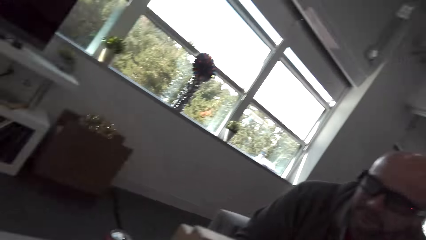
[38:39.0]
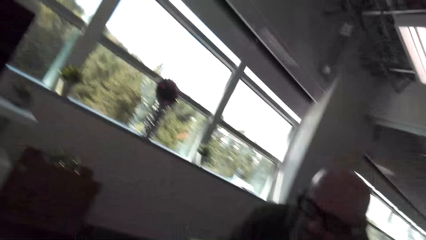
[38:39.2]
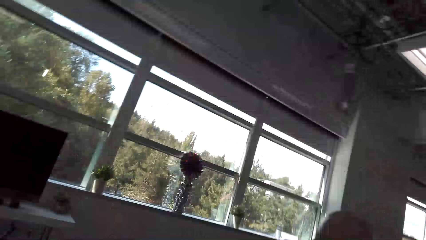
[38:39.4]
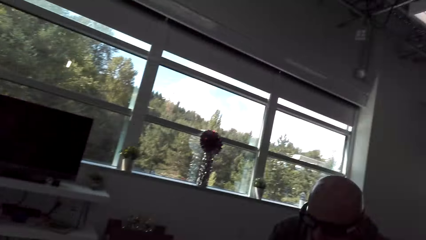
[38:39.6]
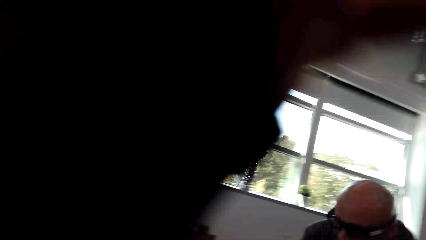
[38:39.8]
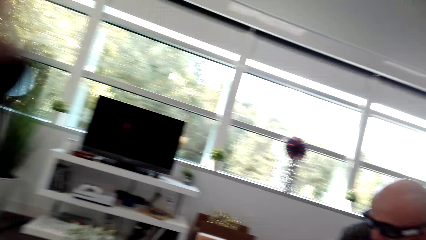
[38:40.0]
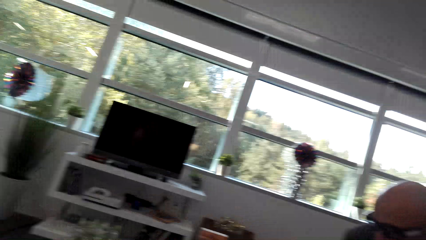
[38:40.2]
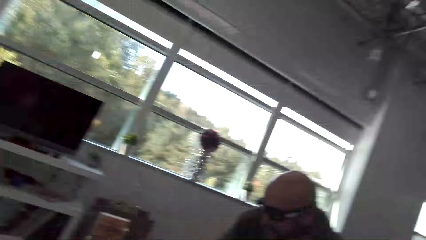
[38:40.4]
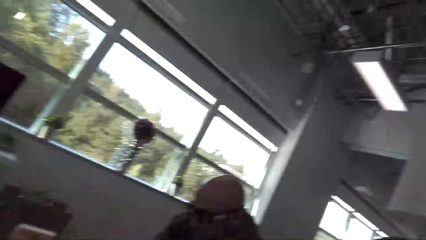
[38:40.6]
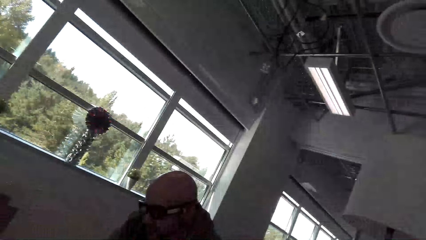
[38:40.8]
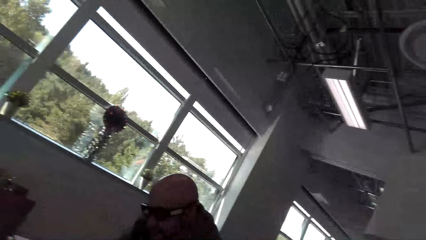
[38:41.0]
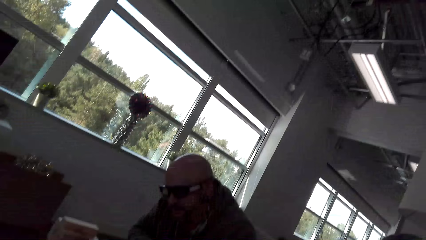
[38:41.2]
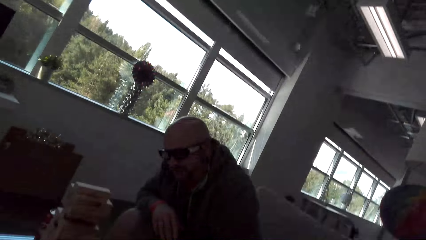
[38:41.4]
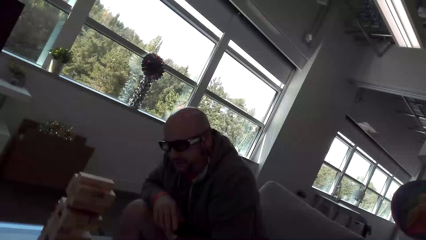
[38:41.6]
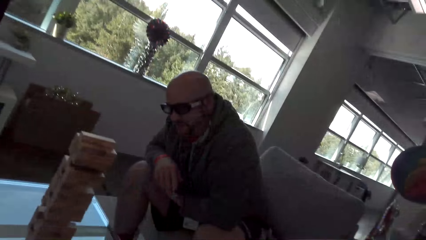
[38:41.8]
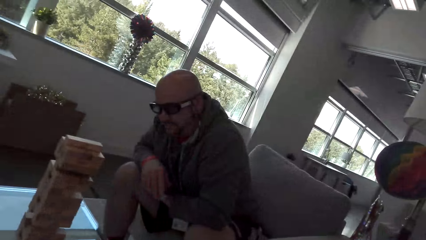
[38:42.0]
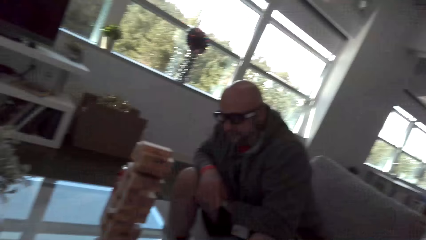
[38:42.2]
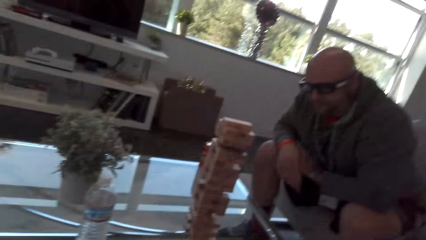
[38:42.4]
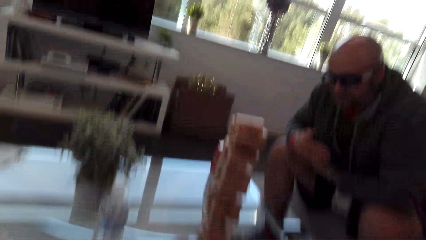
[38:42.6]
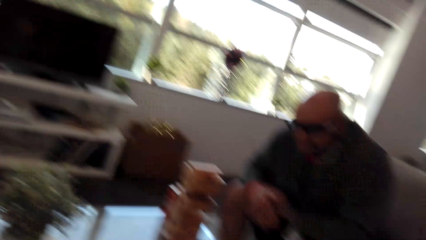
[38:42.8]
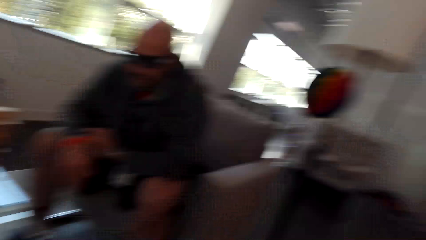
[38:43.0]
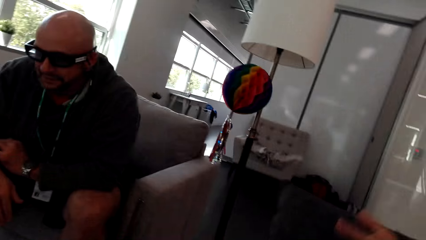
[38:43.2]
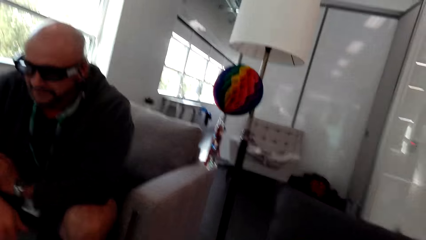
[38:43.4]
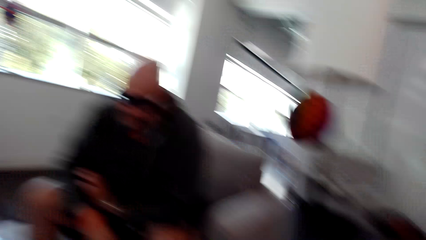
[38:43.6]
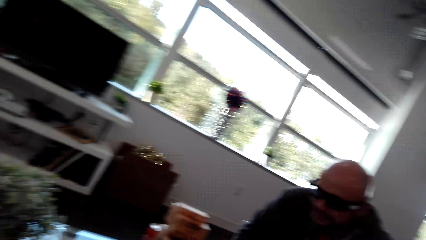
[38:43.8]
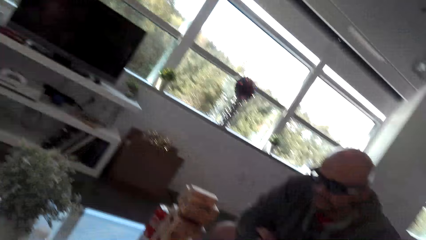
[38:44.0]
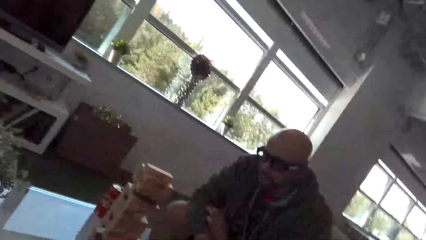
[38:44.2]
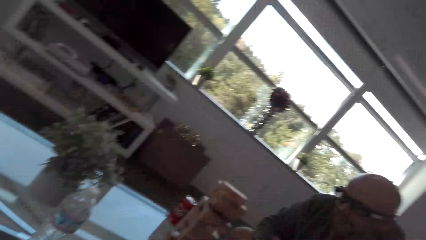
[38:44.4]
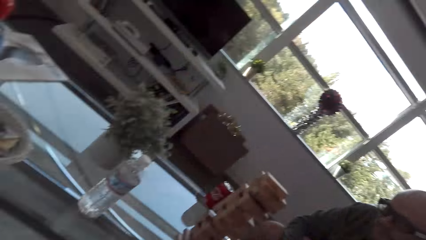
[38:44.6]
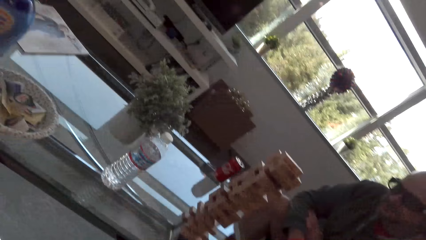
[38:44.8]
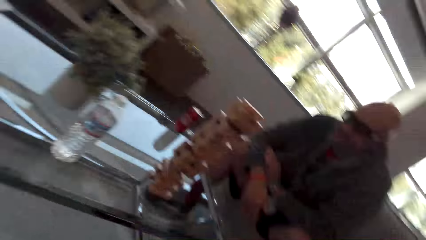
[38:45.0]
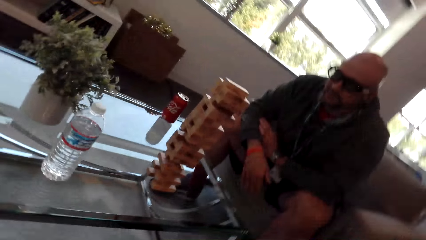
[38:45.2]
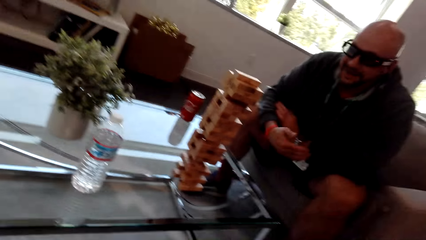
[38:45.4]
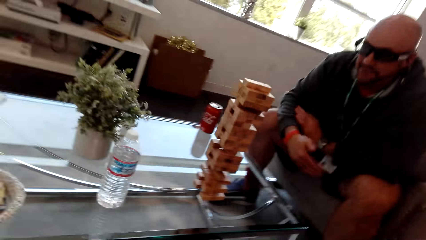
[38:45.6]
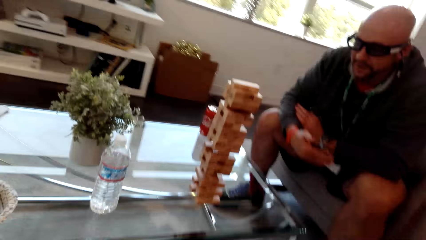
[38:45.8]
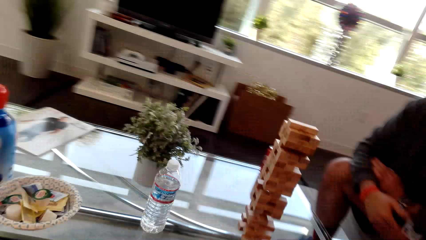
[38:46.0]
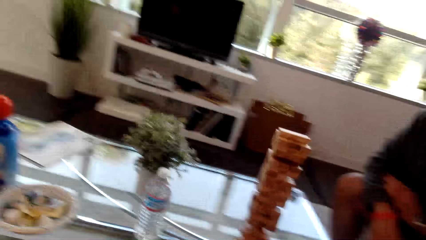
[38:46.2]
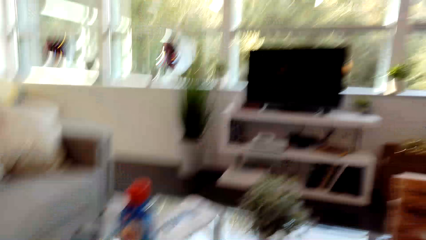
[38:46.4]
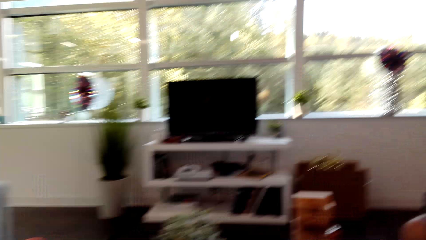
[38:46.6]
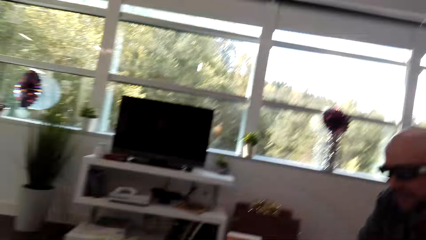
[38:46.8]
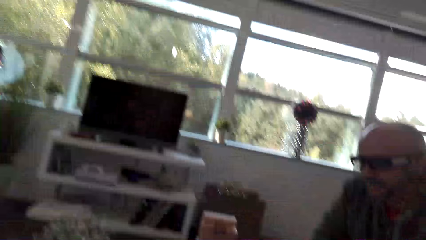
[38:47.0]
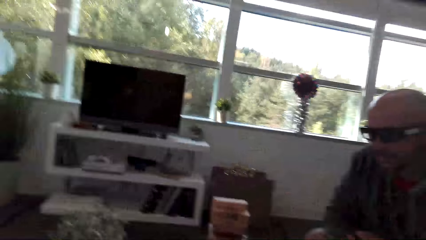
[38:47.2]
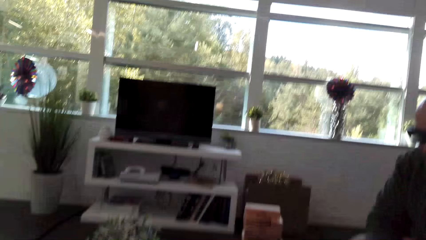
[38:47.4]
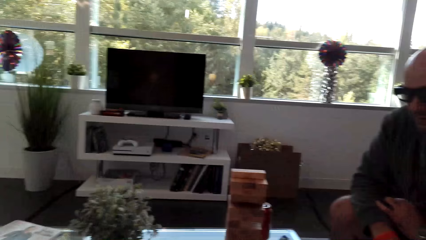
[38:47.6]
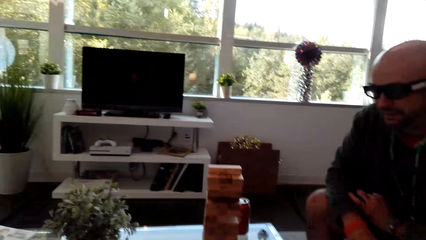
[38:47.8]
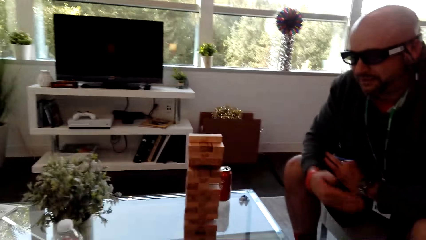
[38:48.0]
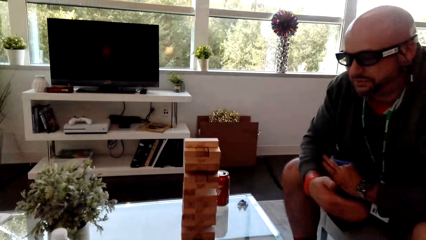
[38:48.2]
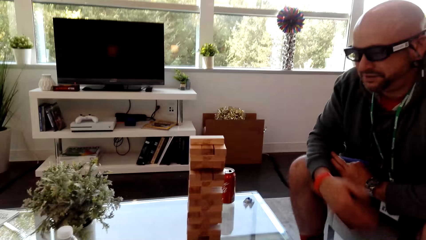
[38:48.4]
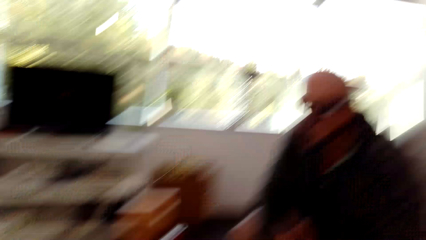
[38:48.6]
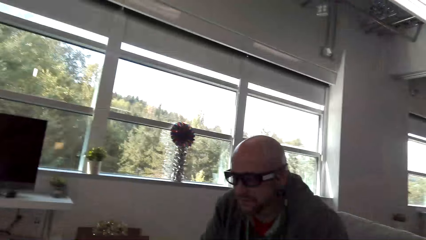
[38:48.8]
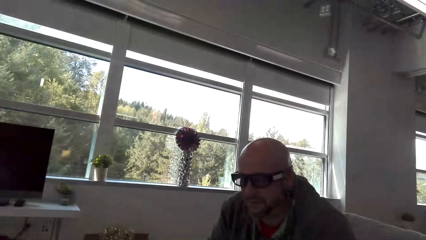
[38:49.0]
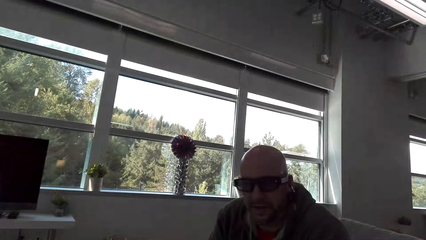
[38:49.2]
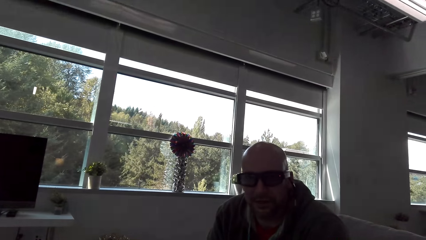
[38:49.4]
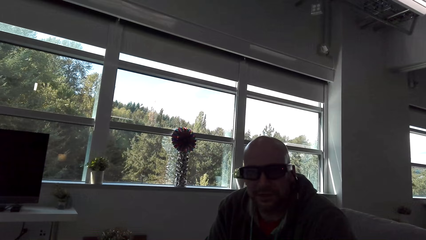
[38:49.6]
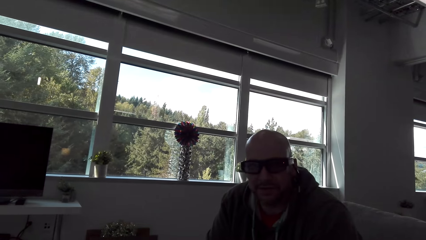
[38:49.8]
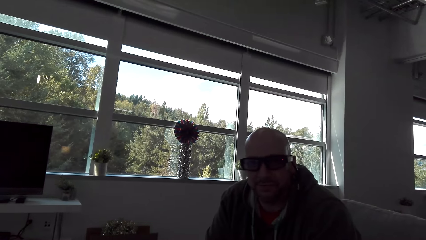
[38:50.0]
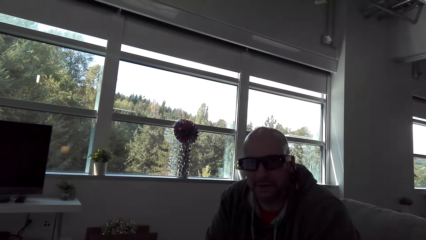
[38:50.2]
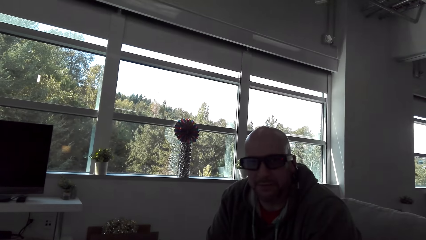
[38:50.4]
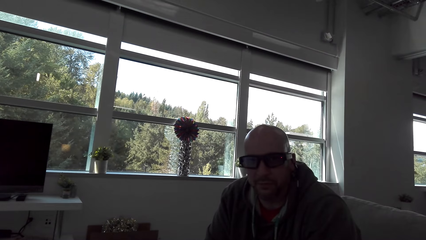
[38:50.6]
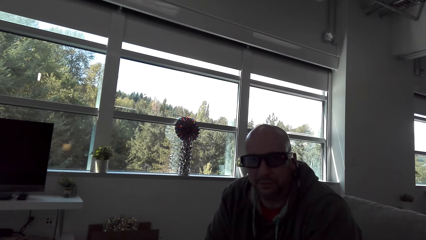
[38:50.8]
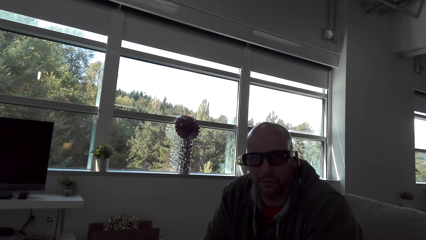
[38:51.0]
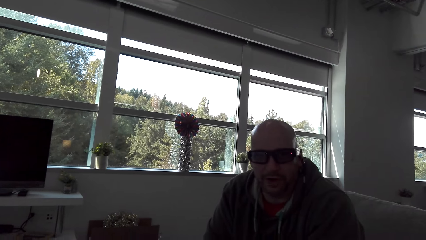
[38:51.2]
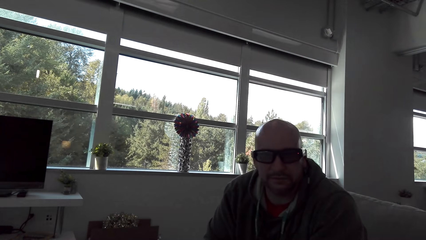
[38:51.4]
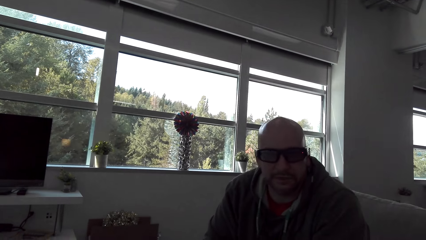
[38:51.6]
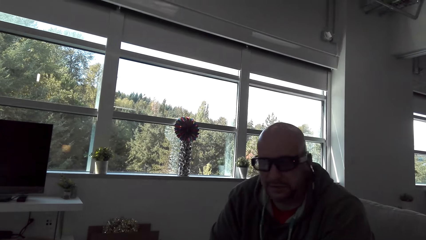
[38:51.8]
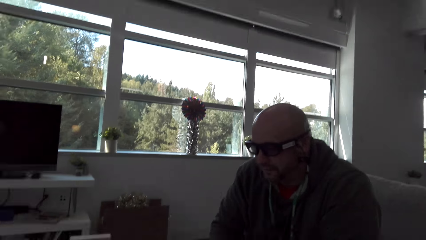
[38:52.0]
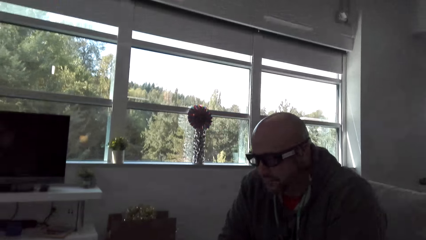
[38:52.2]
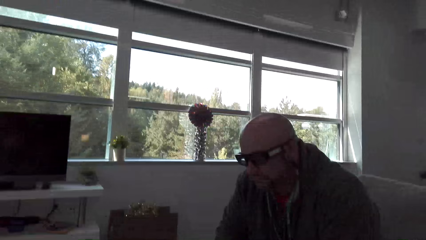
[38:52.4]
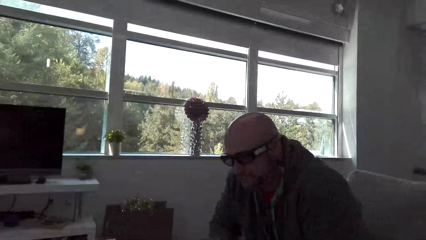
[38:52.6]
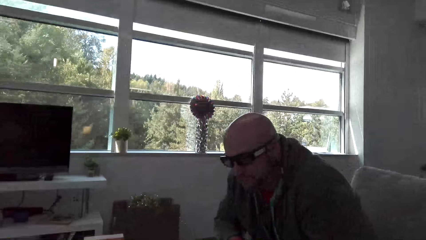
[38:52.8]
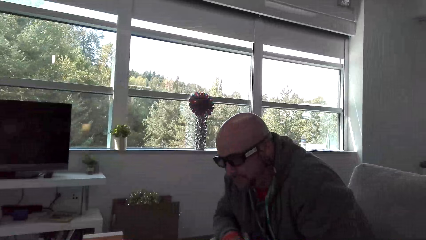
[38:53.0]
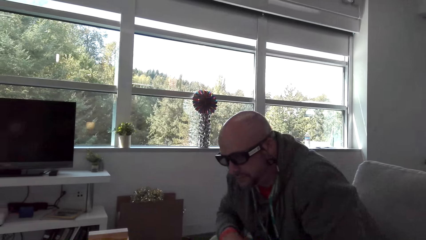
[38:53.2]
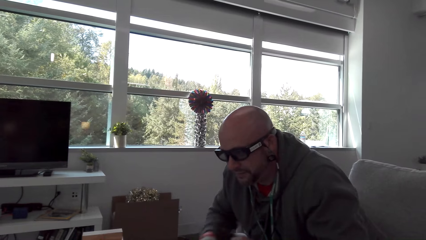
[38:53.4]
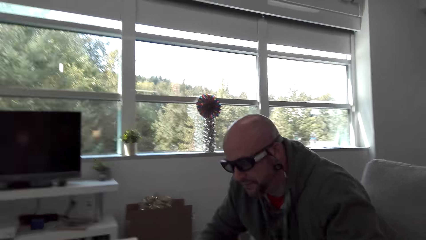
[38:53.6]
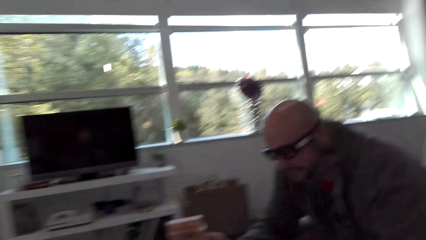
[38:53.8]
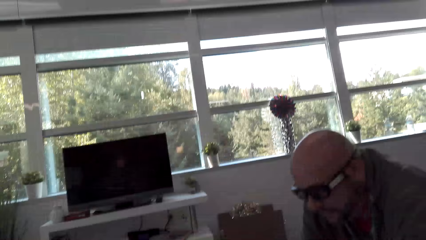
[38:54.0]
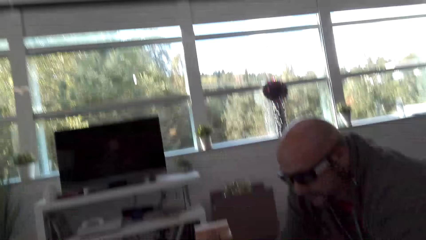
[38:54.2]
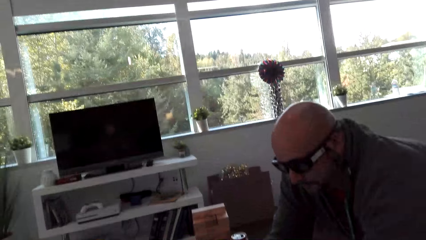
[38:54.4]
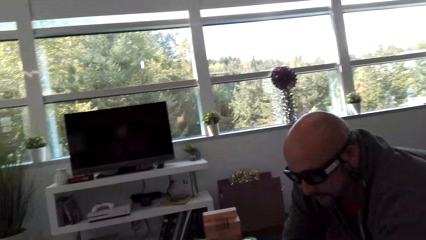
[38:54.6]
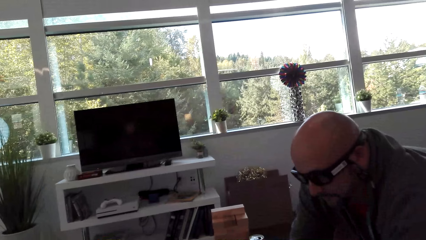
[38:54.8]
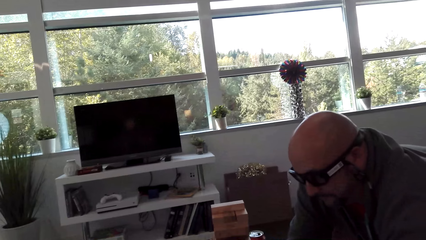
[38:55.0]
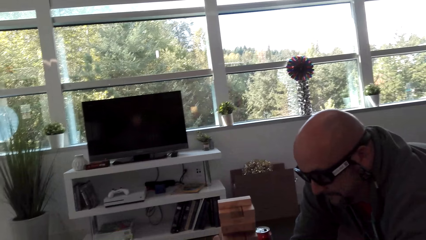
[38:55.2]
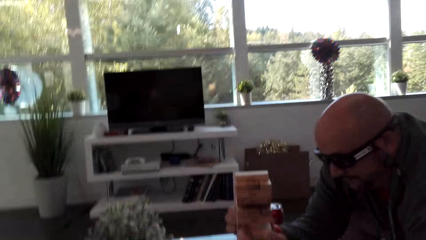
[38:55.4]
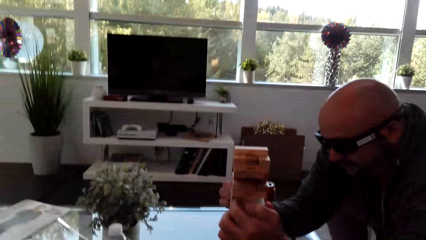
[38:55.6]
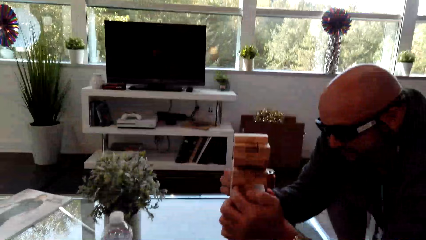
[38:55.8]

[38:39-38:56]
The camera wearer removes a hand from the blocks. They look around. A man talks to the camera wearer.
